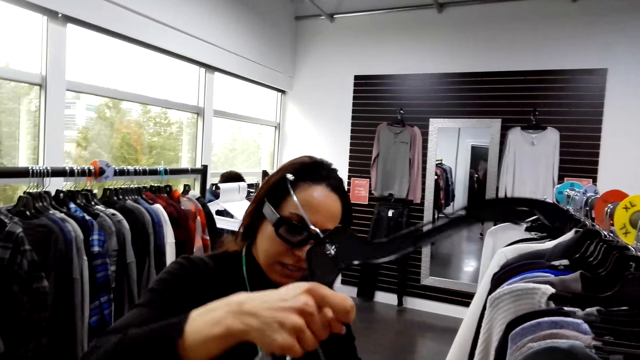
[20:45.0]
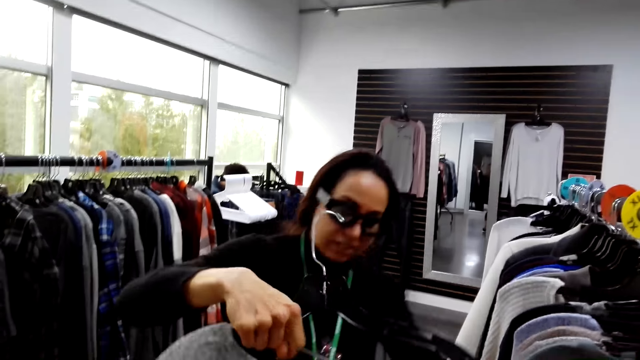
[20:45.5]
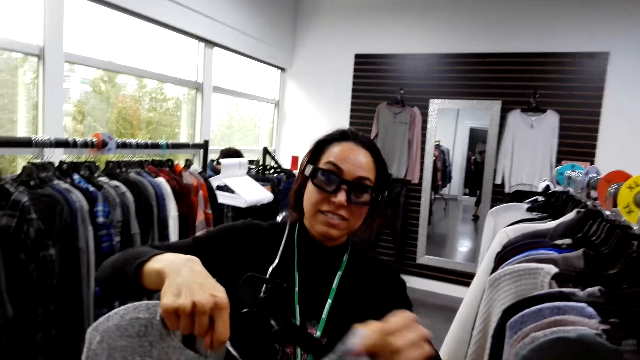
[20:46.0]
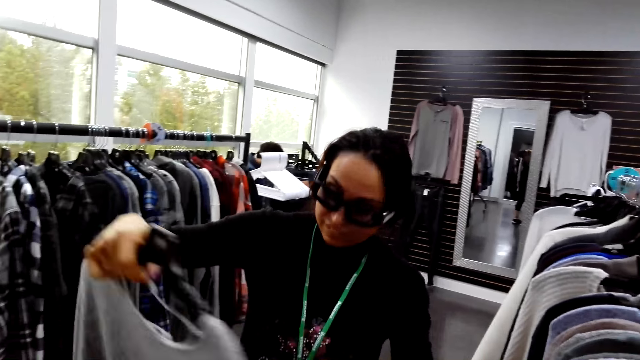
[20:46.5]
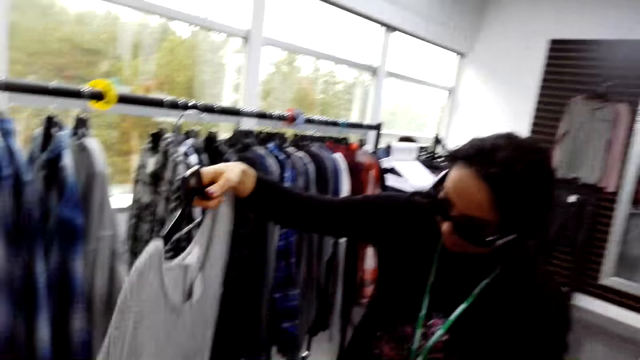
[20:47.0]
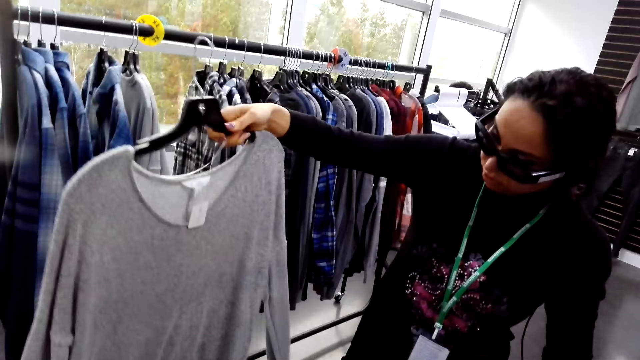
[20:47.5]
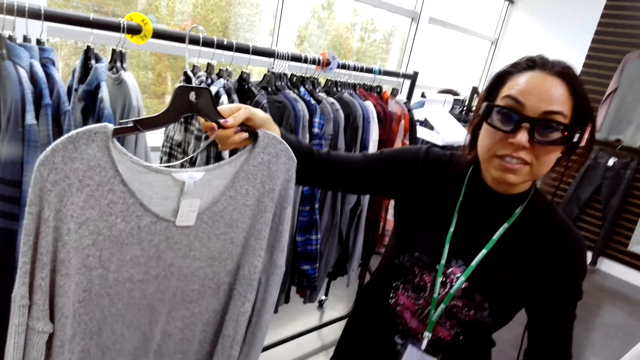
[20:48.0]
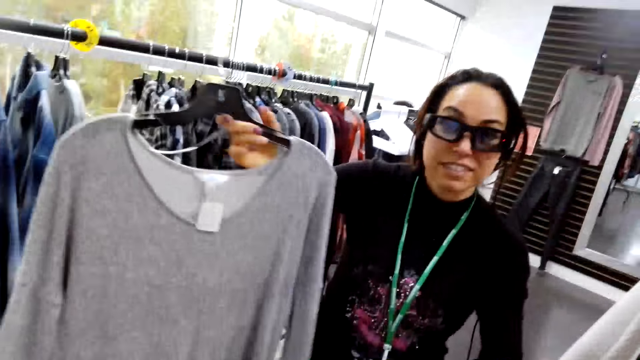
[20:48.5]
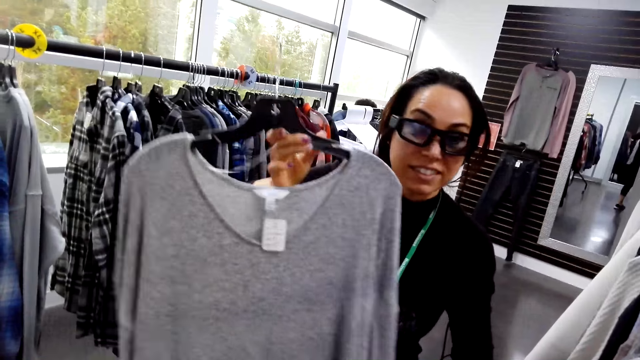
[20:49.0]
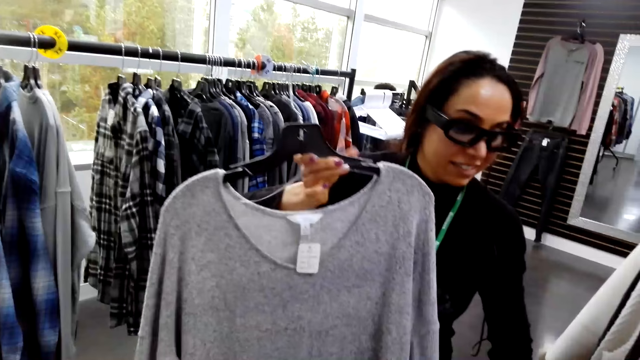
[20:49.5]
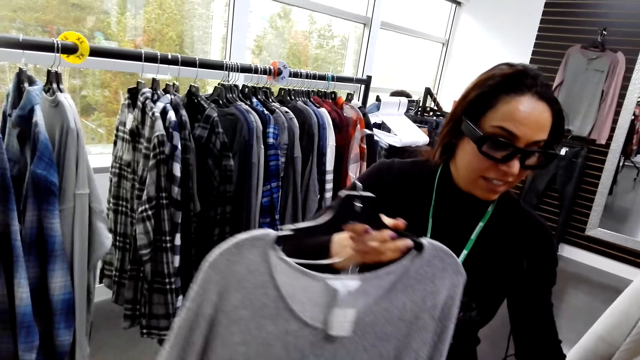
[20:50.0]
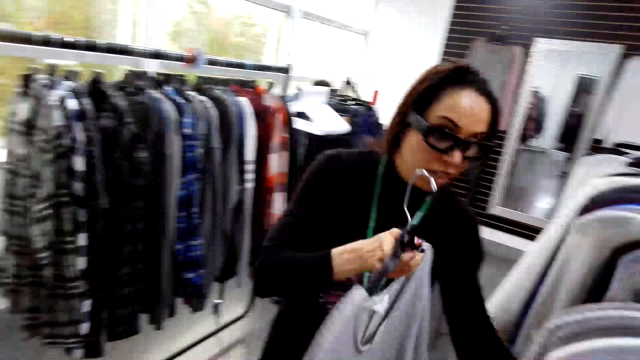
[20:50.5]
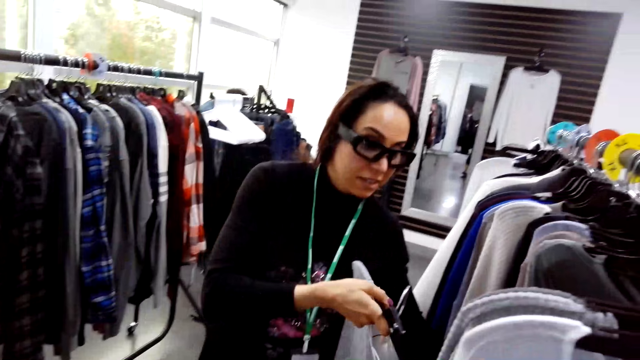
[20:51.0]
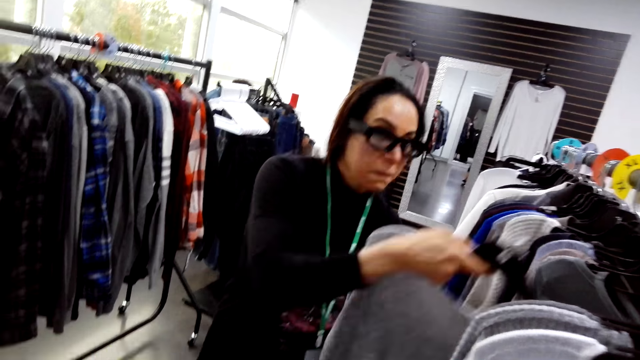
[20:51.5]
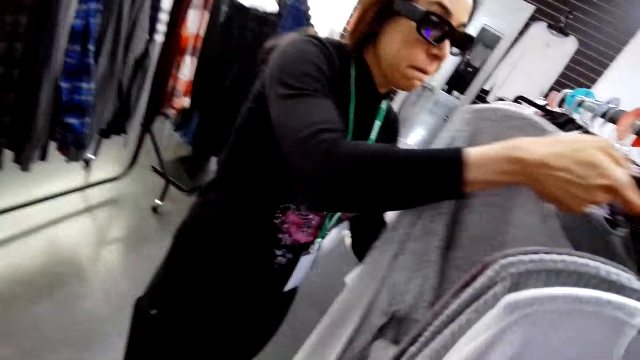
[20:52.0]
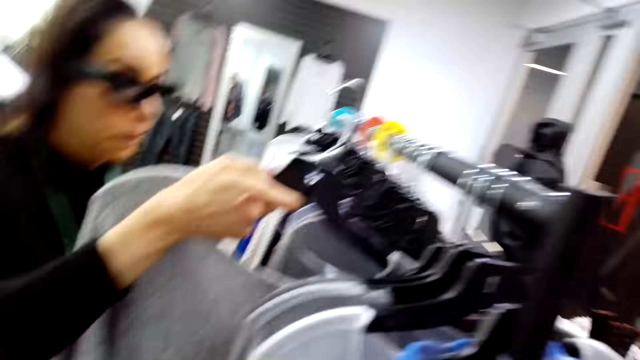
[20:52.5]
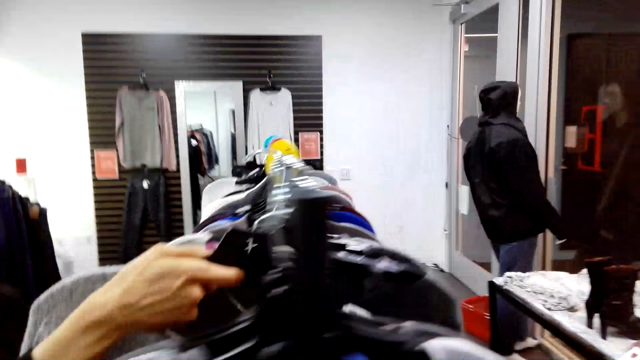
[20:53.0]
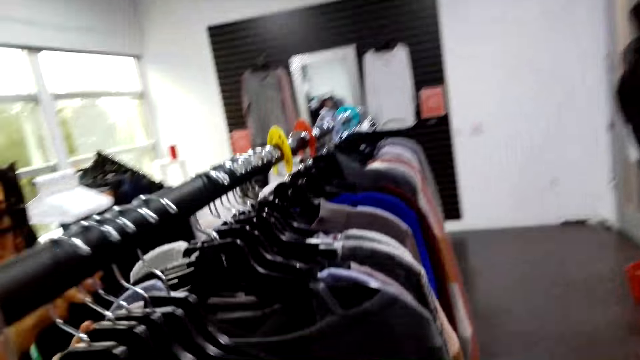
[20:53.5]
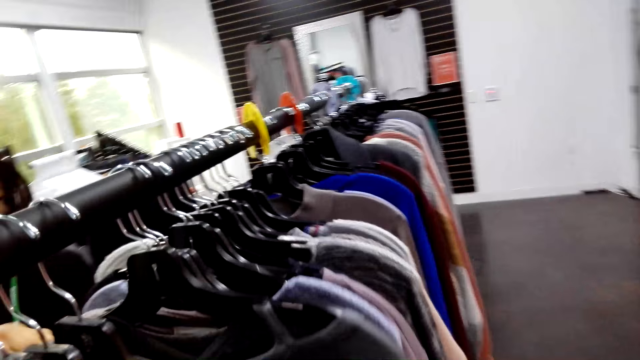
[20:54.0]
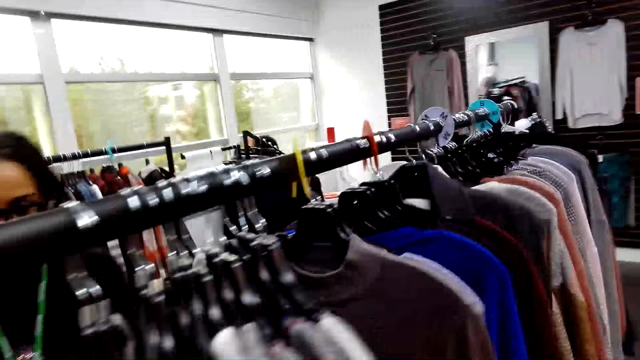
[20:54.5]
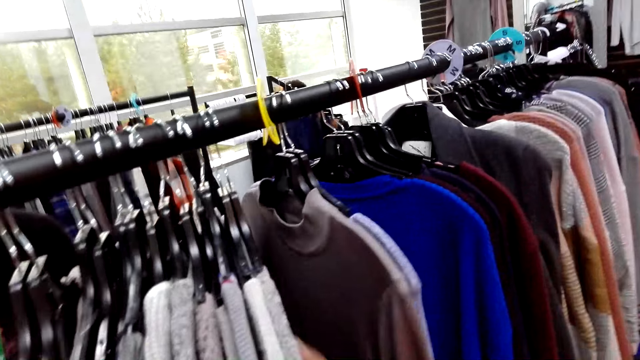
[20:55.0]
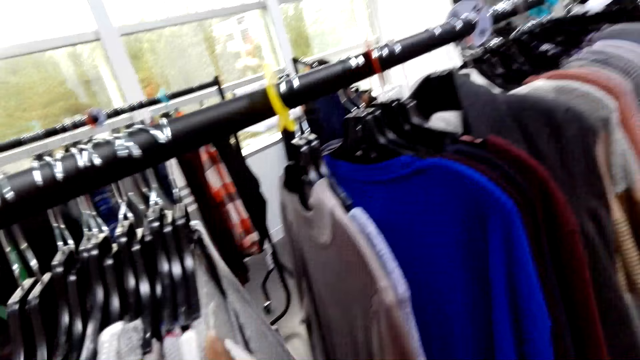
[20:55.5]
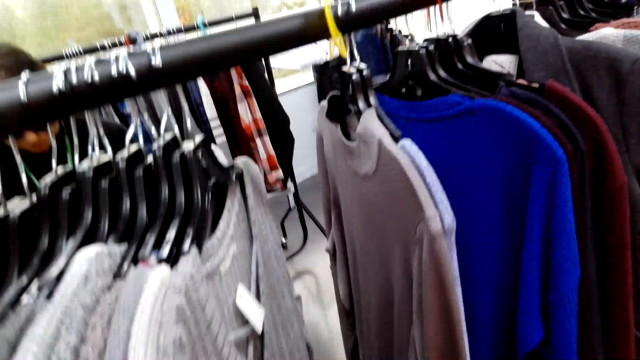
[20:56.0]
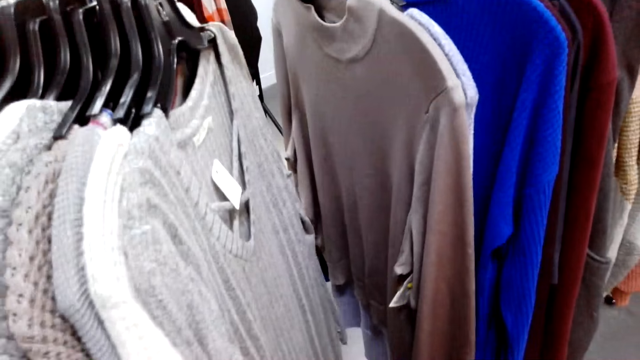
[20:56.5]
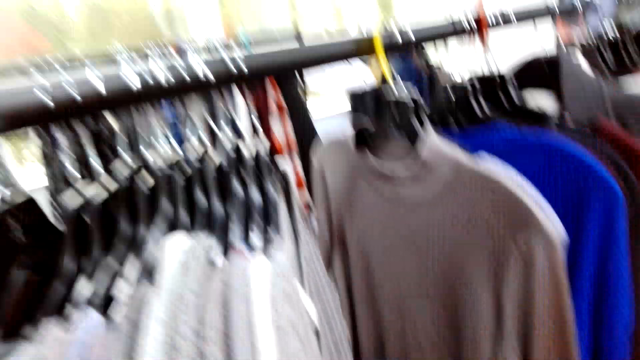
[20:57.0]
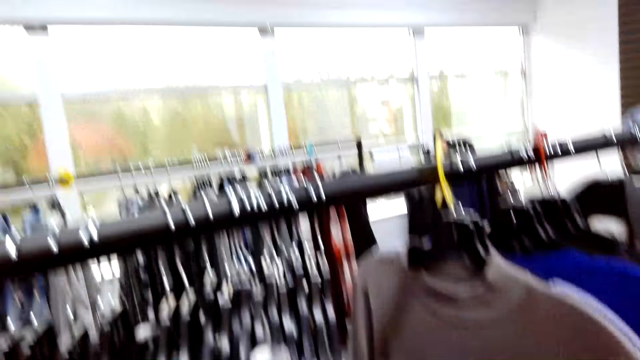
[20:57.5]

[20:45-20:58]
A woman holds the hanger. The woman puts a cloth in the hanger. The camera wearer looks at the cloth. They hang the sweater. The woman puts the cloth back in the display. The camera wearer looks at the clothes.

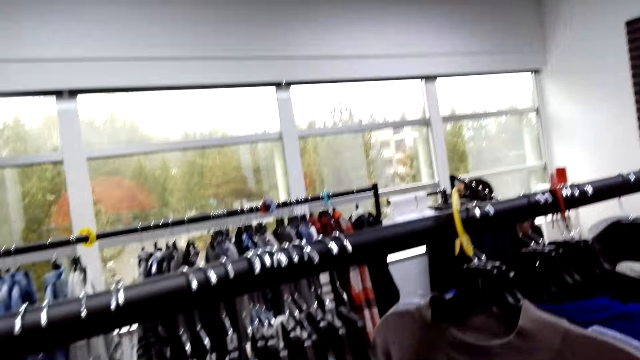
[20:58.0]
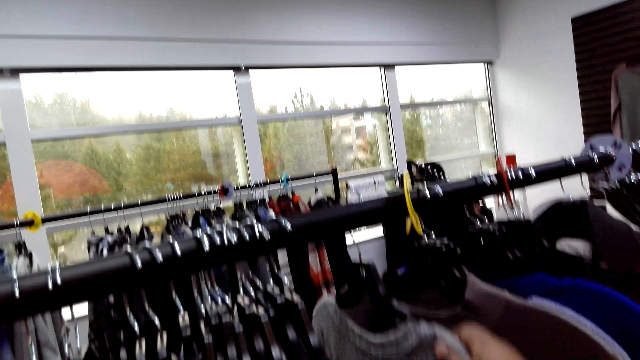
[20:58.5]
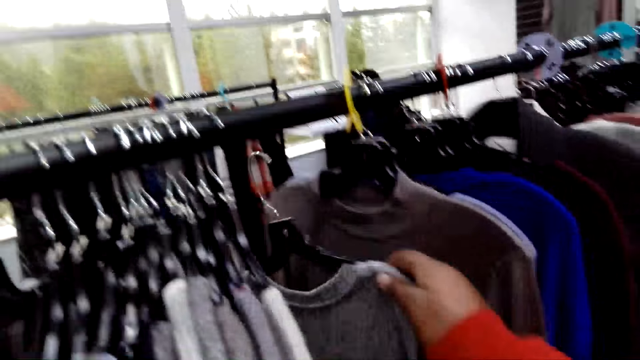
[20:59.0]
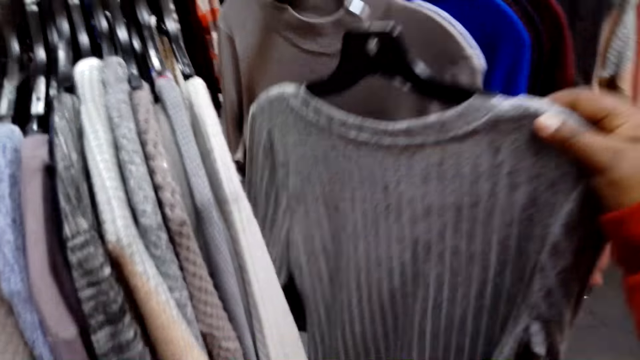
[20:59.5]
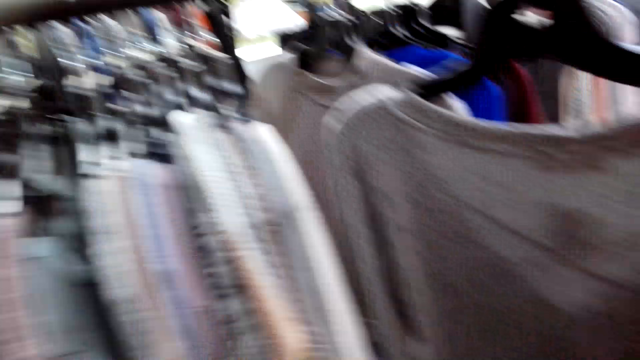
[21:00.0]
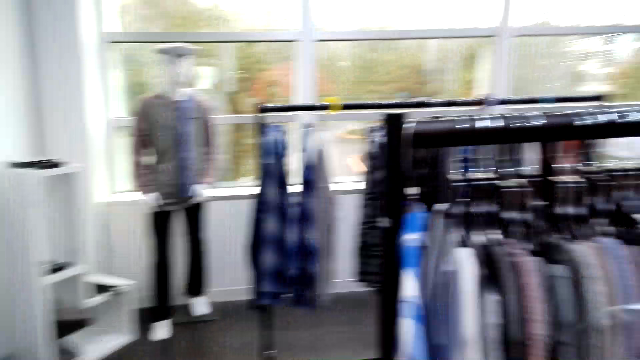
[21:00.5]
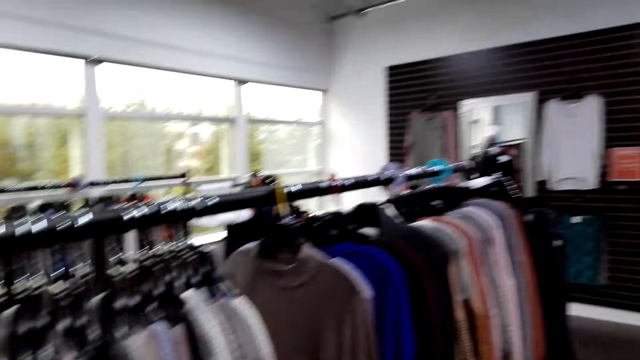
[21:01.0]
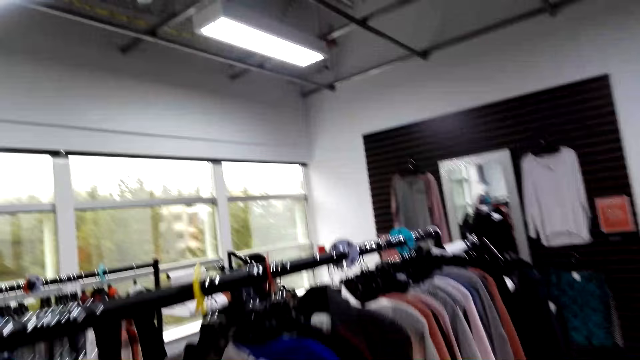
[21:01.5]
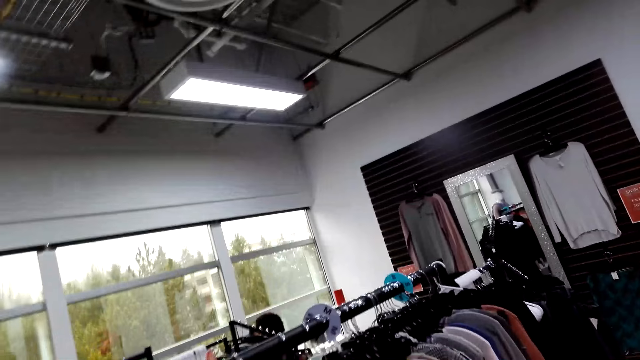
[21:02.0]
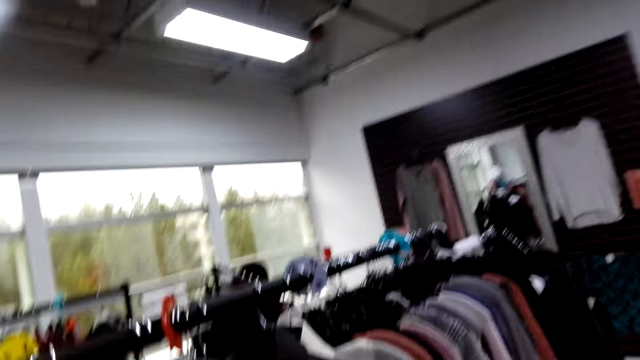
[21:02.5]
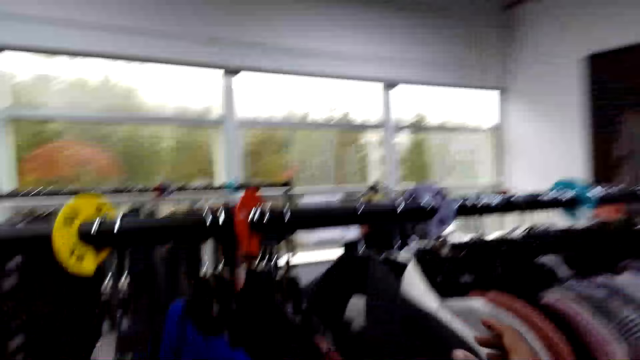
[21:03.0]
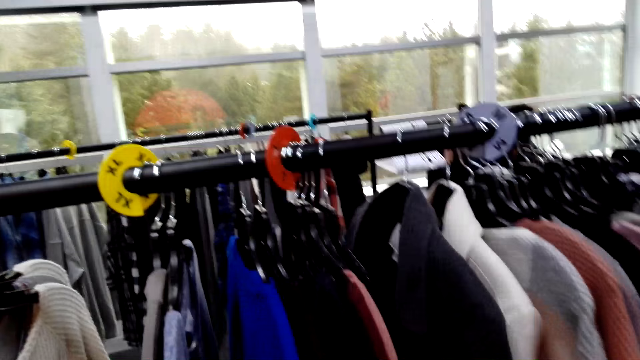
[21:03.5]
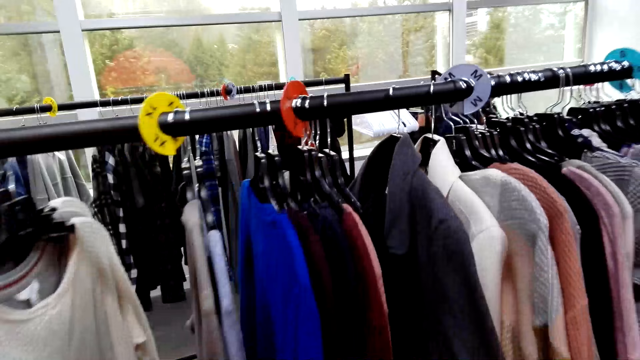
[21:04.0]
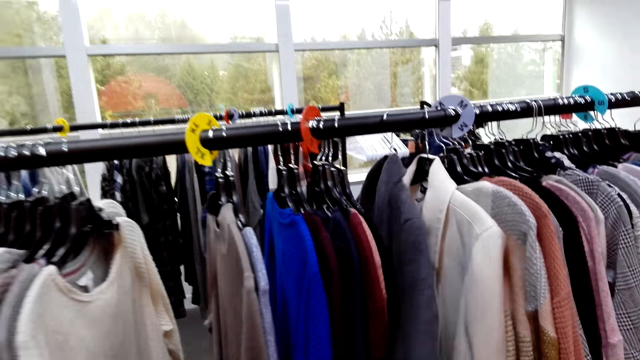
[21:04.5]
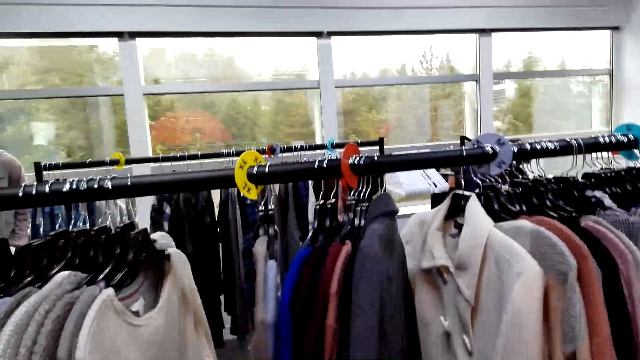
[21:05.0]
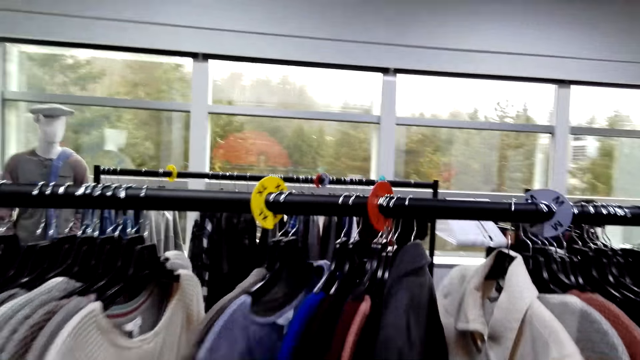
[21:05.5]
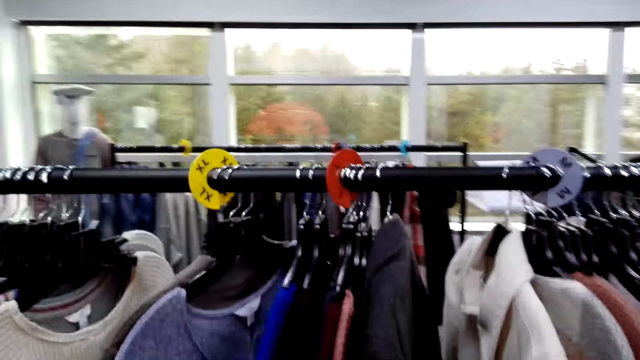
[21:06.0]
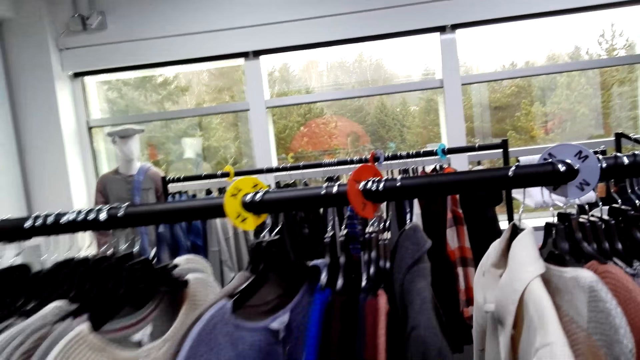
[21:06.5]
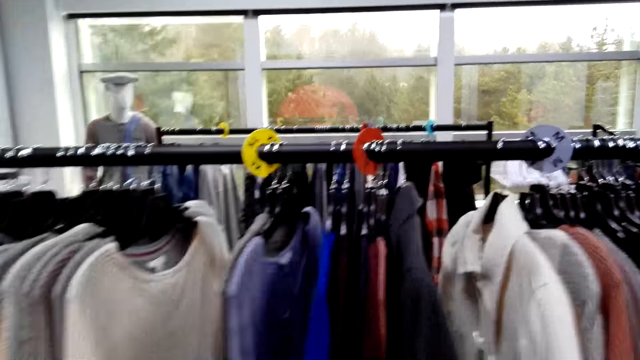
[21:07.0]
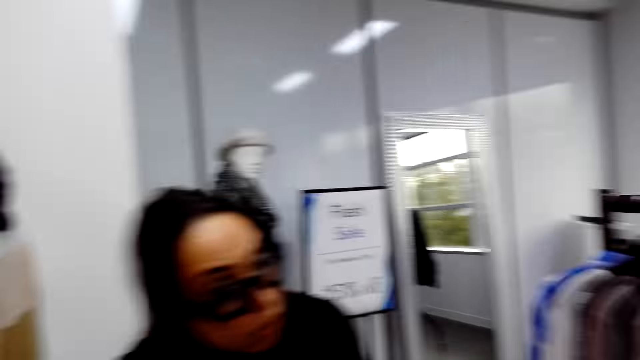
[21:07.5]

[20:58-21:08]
The camera wearer holds the cloth. They pick a top from the display. They look around the boutique. They touch the clothes.
